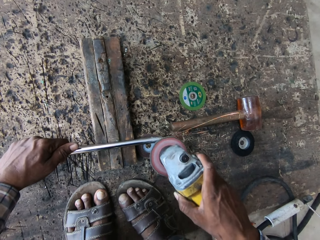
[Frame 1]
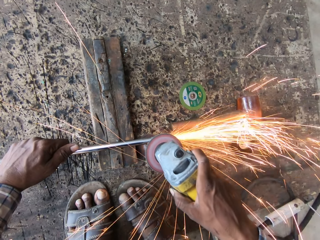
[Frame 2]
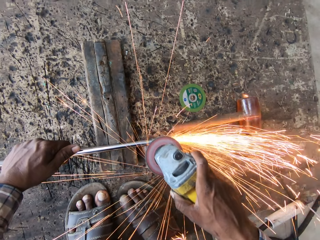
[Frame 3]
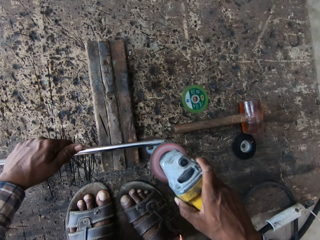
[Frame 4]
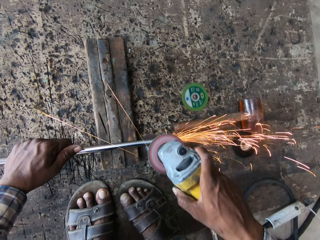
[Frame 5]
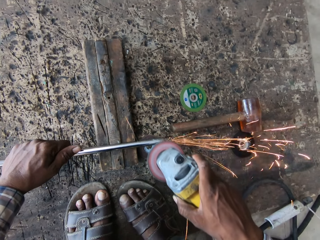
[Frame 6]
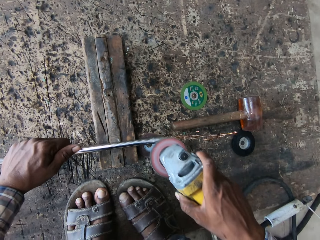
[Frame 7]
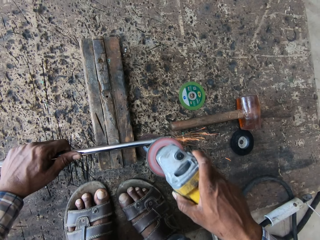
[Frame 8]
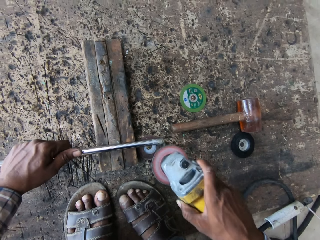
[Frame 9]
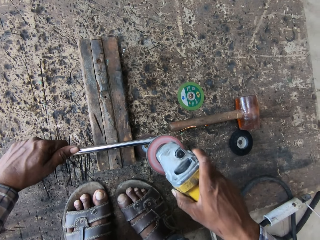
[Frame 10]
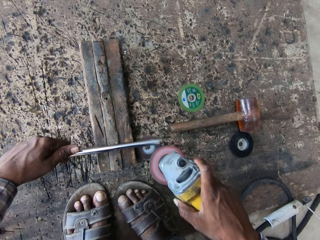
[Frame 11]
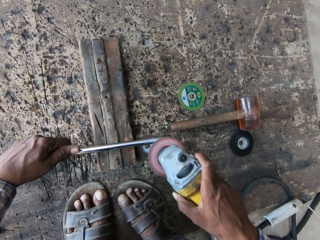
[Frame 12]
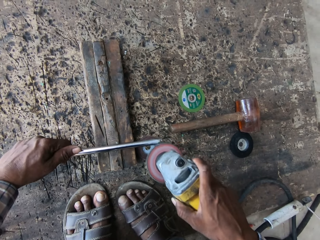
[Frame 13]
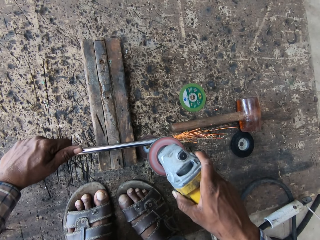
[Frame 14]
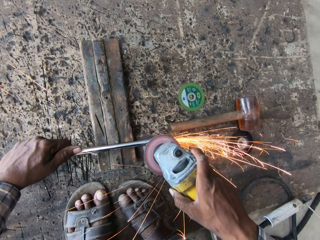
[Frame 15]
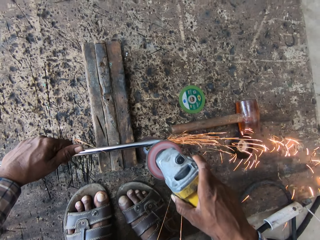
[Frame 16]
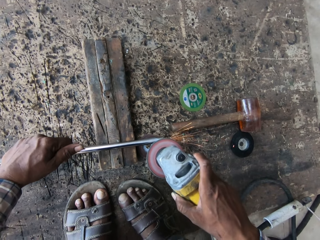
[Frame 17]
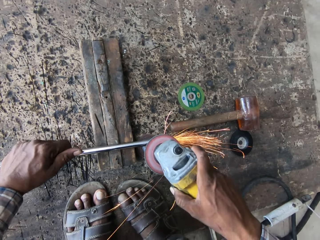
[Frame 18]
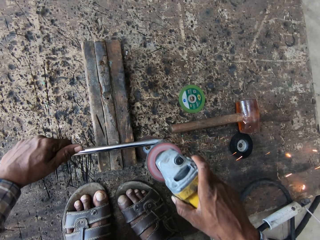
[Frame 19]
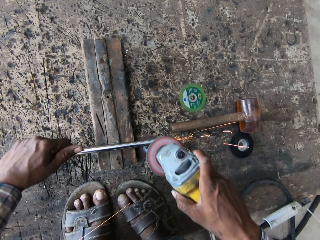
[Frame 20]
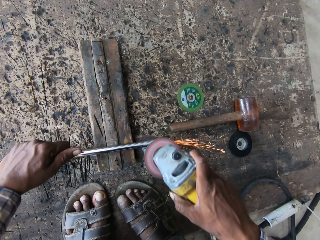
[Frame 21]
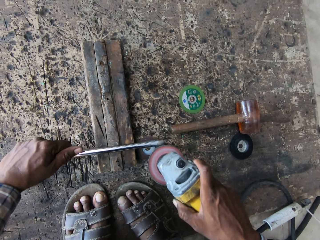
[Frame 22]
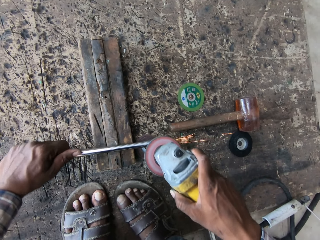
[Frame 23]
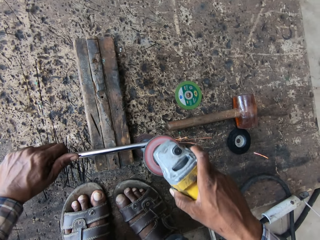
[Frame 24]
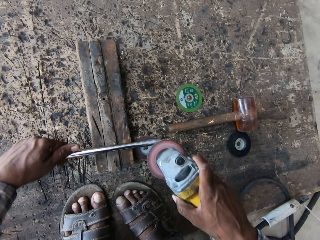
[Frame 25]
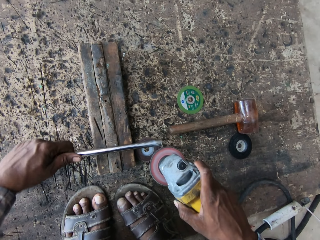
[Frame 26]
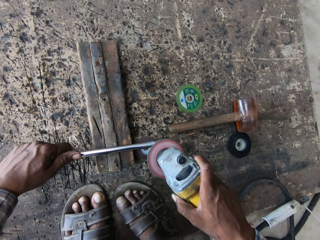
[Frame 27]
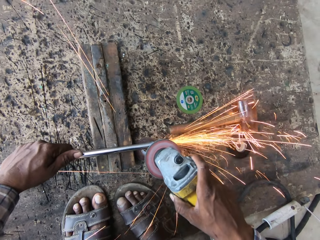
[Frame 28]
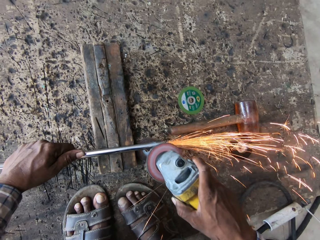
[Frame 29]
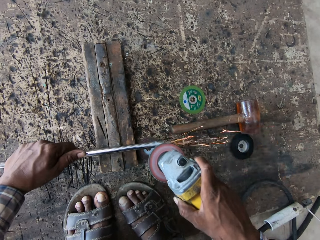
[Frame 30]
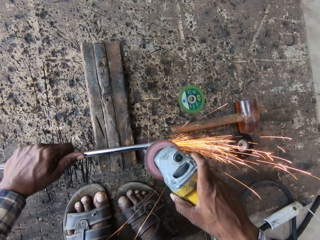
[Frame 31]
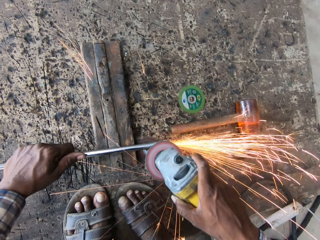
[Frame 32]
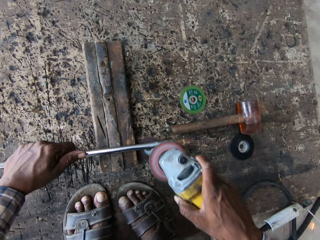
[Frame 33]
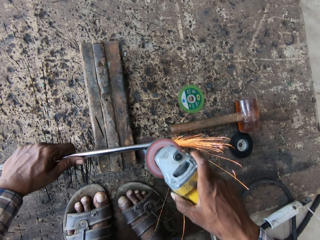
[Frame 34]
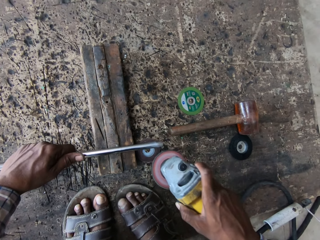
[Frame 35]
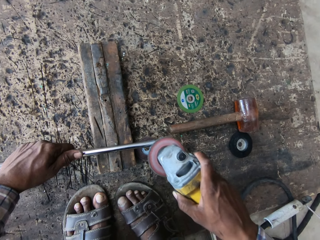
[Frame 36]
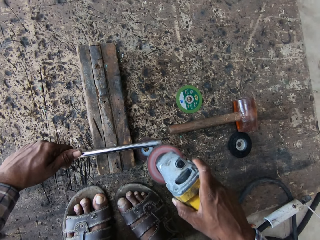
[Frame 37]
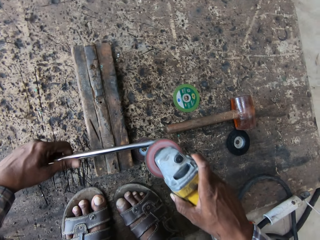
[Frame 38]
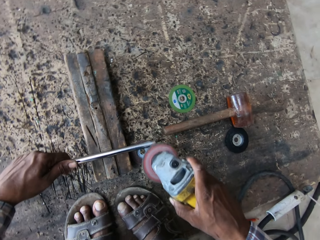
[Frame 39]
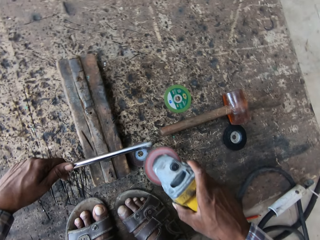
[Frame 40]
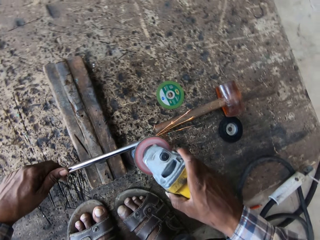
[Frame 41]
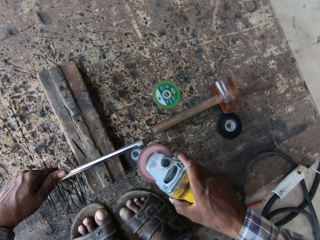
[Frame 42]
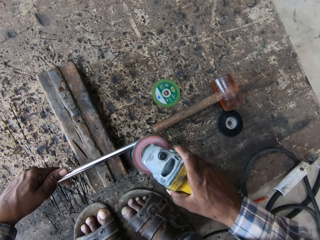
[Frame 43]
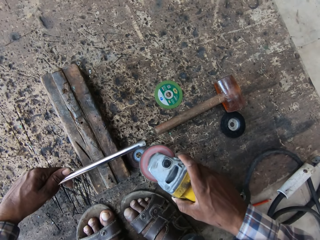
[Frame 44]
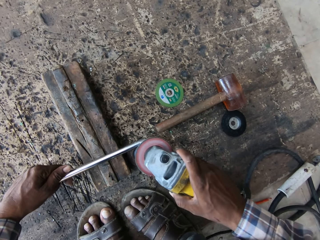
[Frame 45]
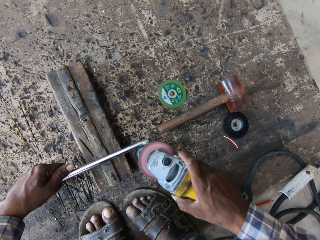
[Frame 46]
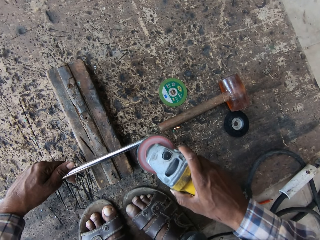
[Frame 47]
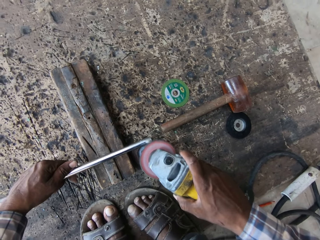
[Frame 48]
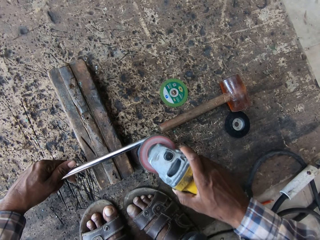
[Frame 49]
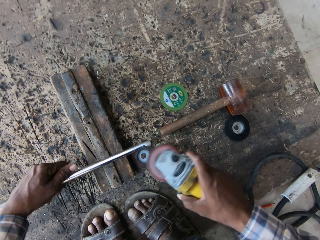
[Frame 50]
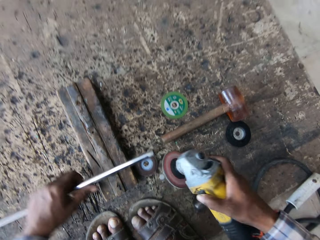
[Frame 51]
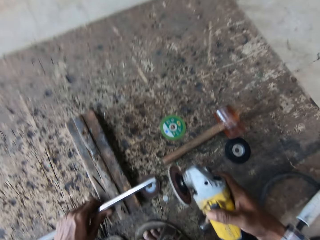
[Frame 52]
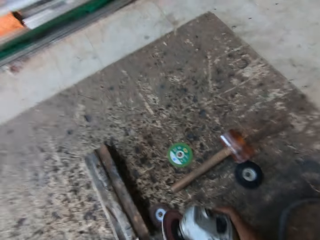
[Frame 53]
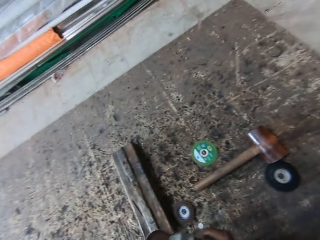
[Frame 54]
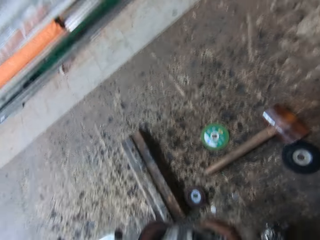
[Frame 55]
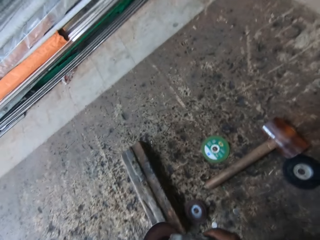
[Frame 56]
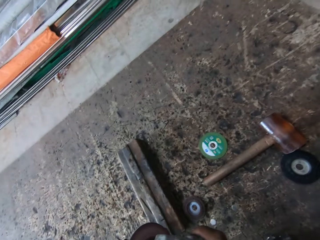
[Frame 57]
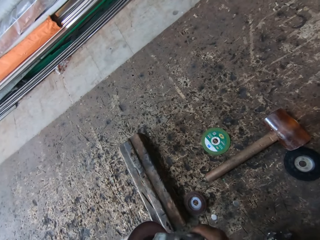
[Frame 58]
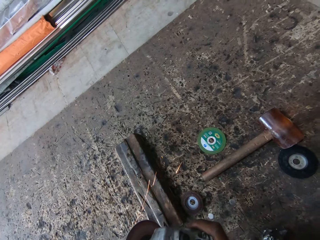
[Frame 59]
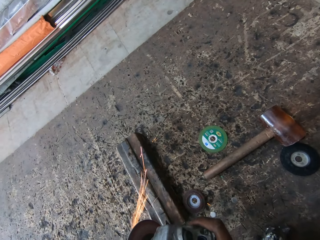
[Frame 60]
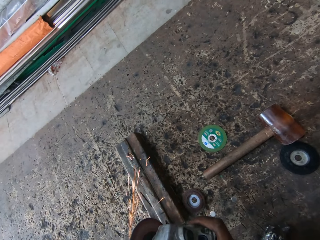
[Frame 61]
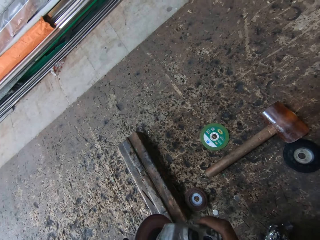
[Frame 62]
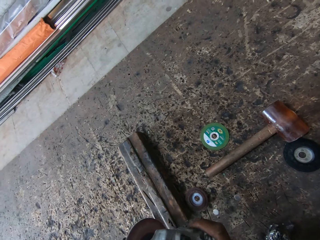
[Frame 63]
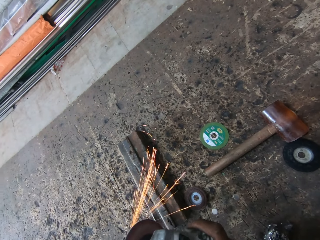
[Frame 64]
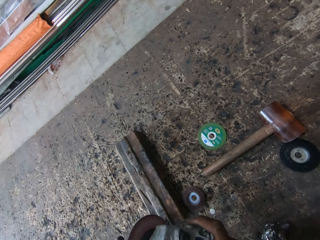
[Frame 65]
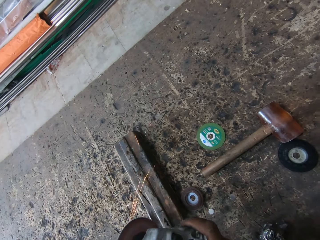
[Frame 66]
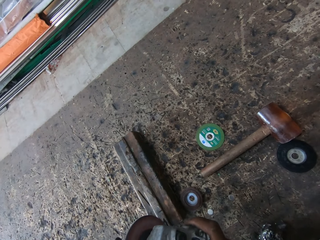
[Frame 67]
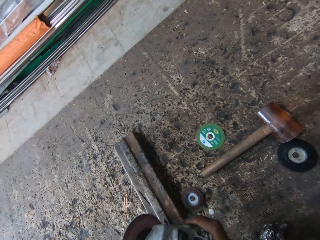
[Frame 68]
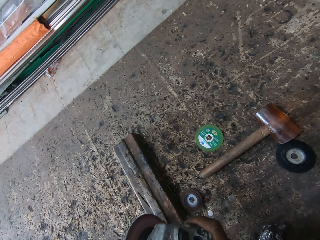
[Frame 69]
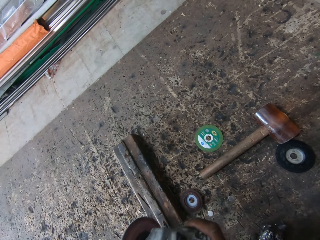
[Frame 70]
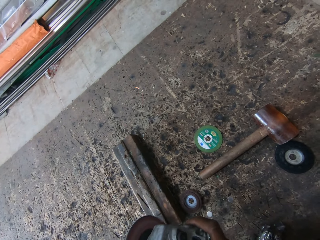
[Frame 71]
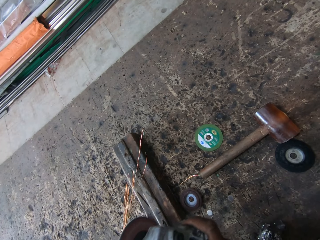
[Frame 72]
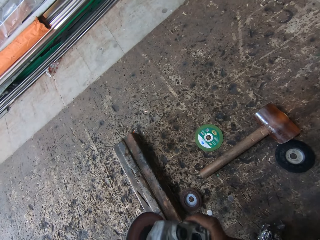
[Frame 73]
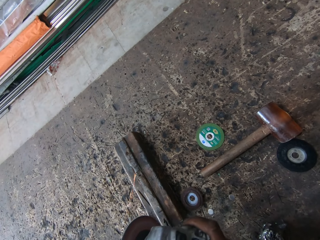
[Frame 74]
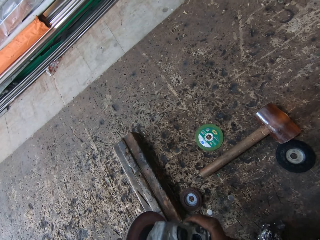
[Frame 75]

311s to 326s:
The camera wearer lifts a metal rod with the left hand. They lift a grinder with the right hand. They grind the metal rod with the grinder.

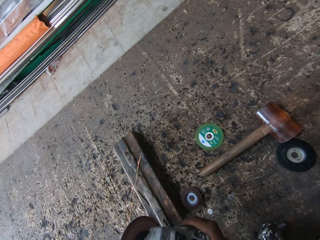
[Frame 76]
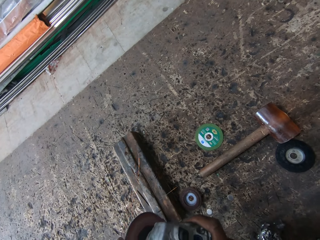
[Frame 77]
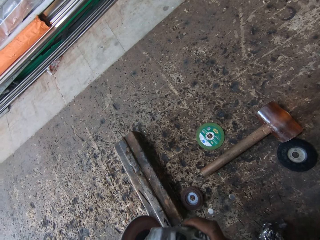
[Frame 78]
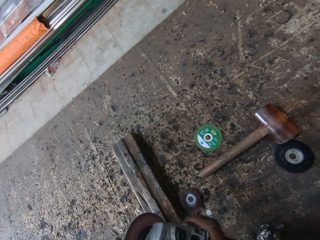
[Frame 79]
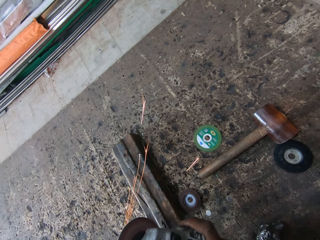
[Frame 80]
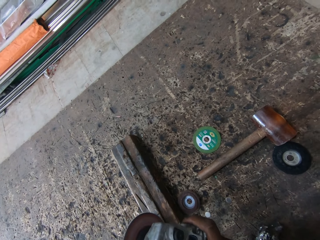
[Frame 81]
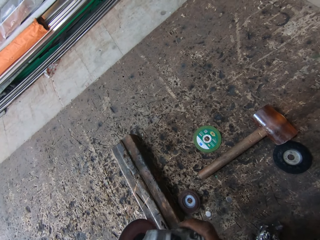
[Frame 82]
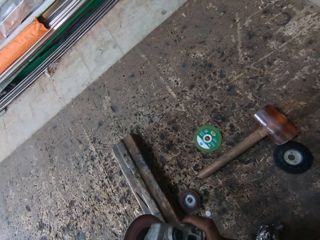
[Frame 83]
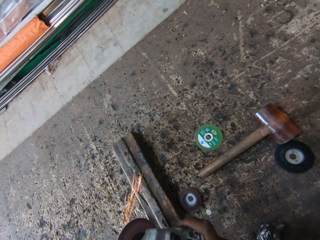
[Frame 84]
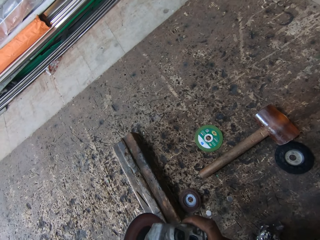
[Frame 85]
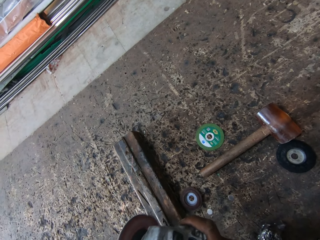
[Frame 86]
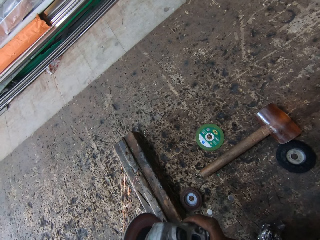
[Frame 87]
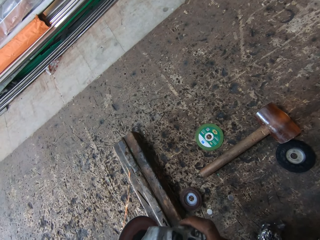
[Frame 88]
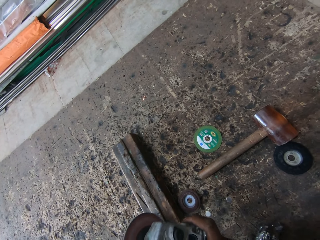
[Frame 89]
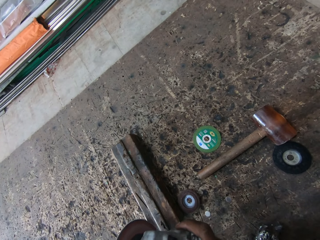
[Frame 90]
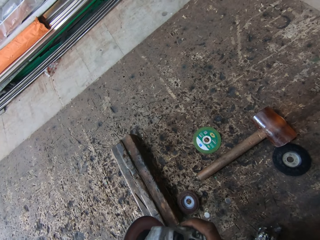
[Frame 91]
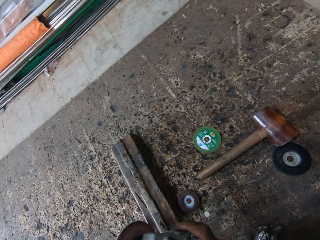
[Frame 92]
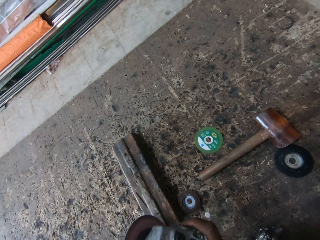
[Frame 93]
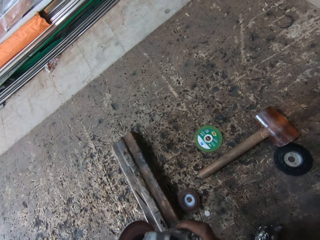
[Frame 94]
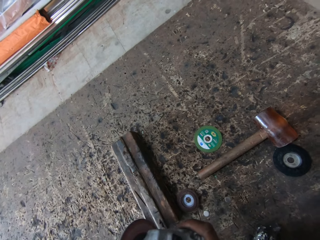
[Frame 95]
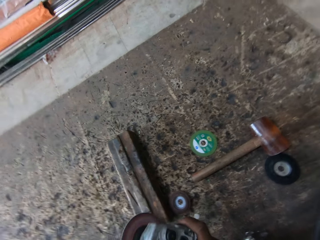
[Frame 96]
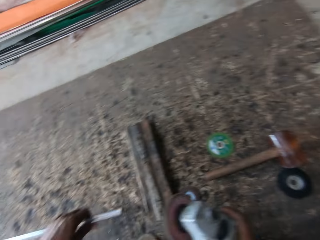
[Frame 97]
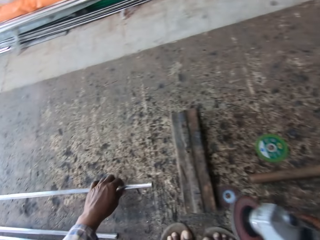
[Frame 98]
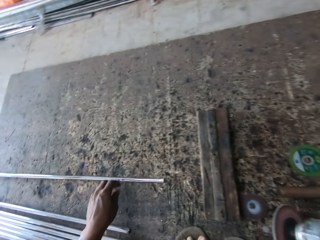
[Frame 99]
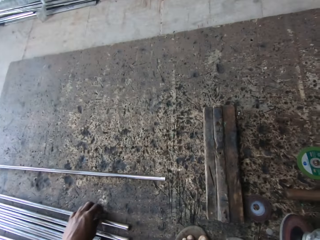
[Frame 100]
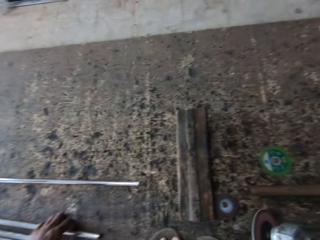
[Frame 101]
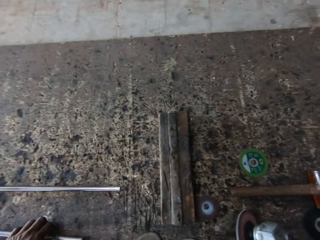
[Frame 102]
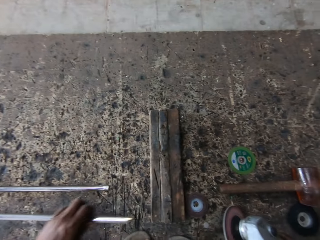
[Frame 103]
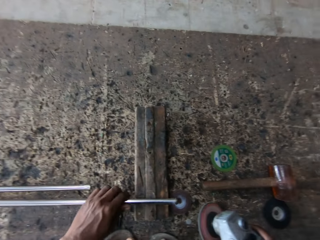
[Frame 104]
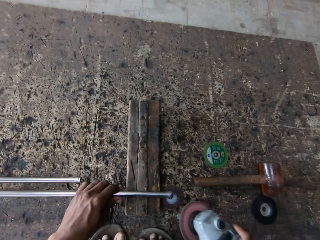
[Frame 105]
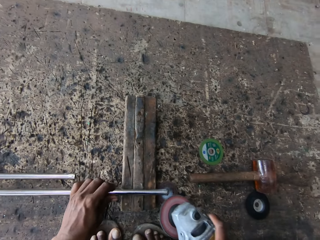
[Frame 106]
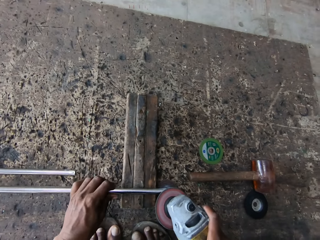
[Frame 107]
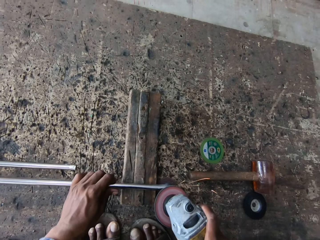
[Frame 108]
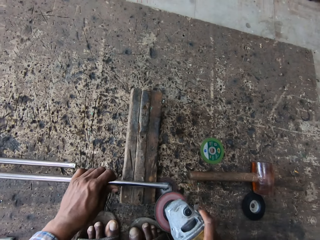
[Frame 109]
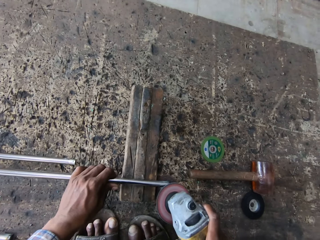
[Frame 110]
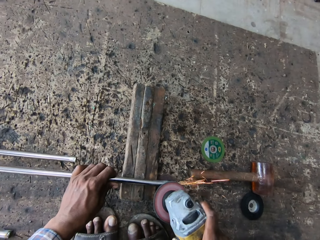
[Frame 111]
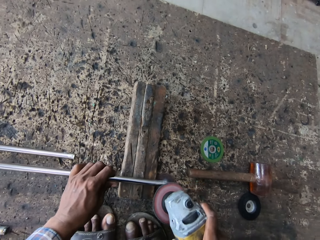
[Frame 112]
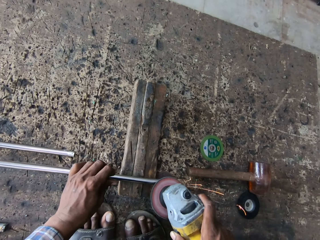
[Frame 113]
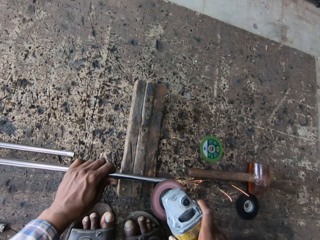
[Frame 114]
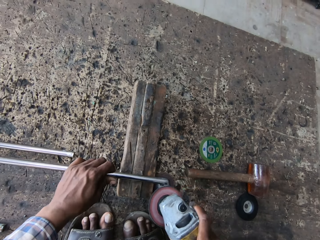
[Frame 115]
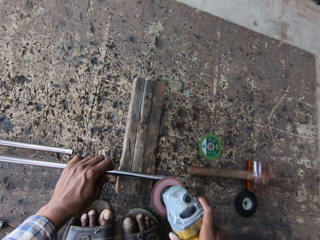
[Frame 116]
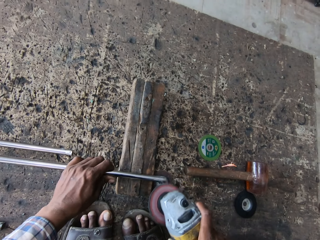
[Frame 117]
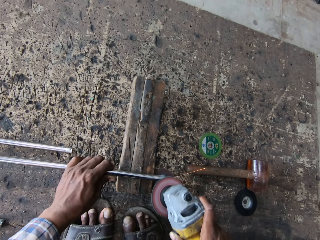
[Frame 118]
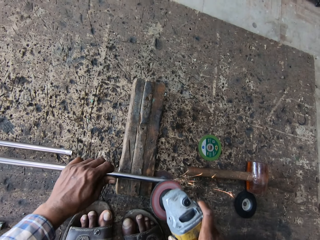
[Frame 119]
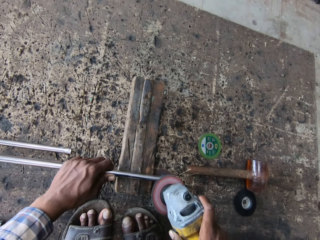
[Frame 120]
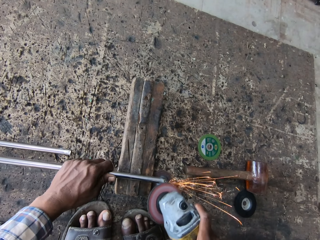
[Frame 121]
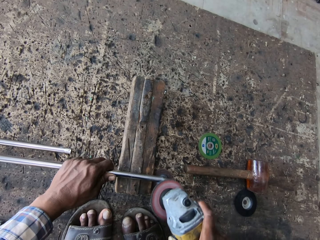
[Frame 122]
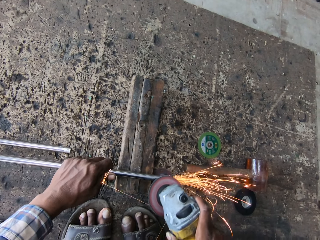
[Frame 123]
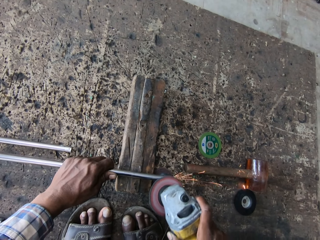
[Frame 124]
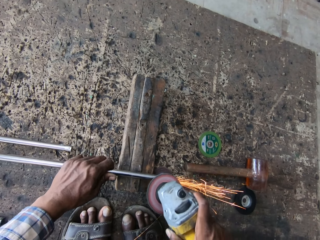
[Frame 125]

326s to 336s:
The camera wearer puts the metal down. They throw a metal rod on the ground. They pull the metal rod with the left hand. They pull the metal rod with the left hand again. They put the metal rod on a piece of wood or the iron rod. They grind the metal rod with the grinder.
